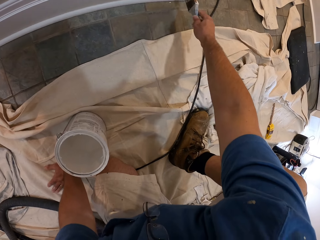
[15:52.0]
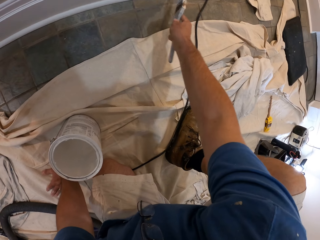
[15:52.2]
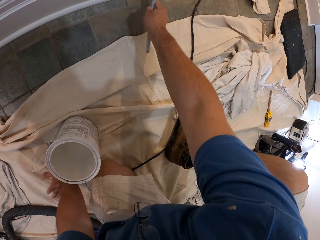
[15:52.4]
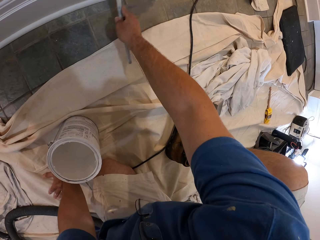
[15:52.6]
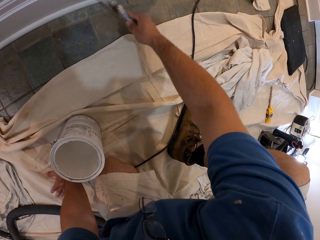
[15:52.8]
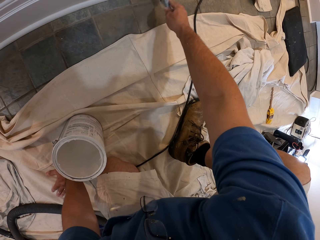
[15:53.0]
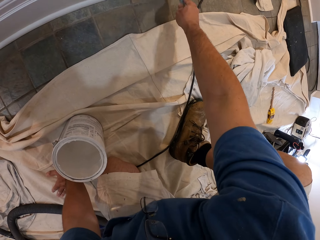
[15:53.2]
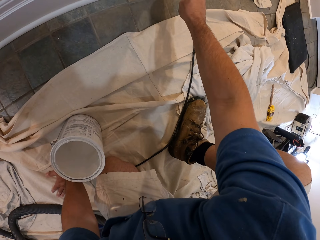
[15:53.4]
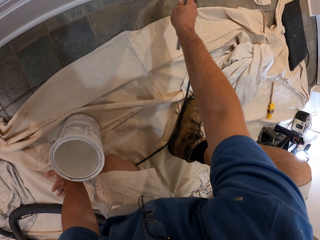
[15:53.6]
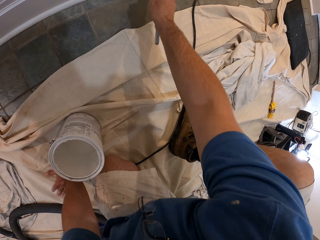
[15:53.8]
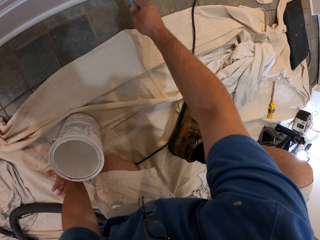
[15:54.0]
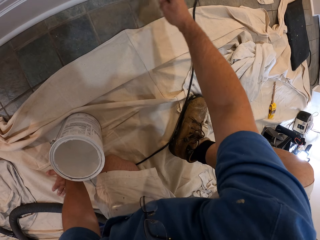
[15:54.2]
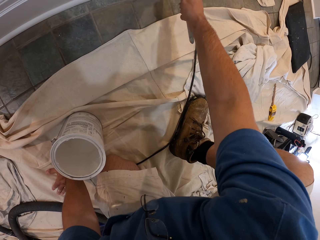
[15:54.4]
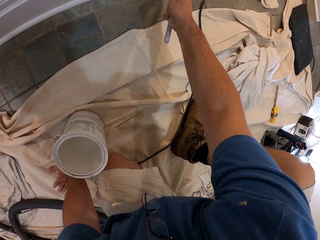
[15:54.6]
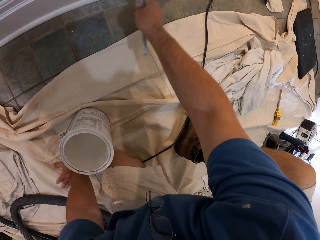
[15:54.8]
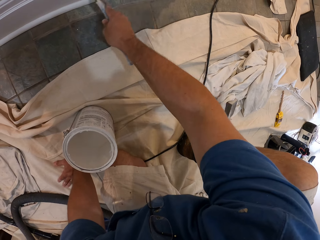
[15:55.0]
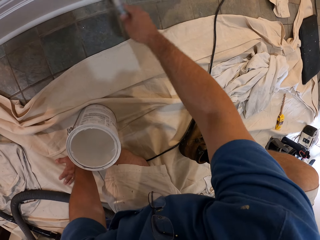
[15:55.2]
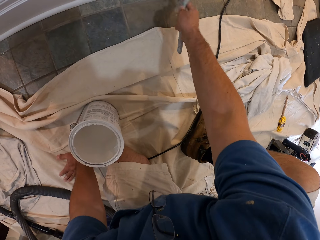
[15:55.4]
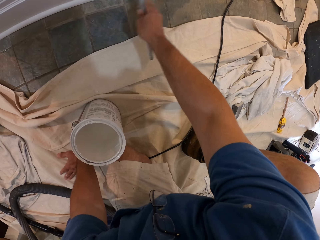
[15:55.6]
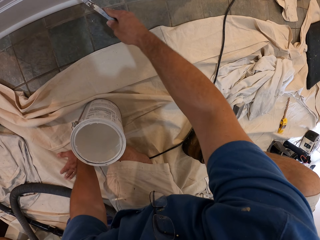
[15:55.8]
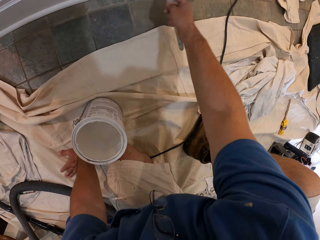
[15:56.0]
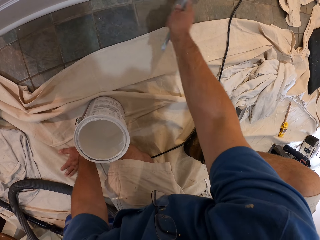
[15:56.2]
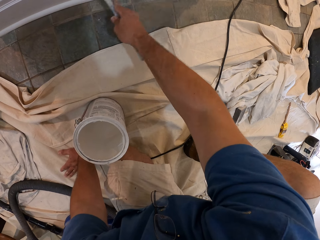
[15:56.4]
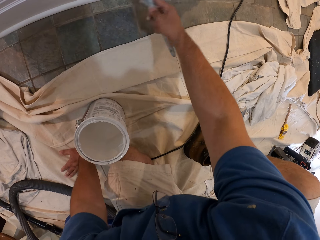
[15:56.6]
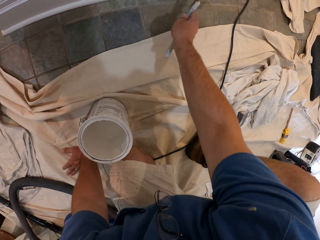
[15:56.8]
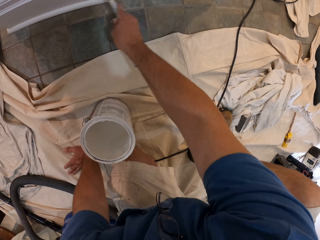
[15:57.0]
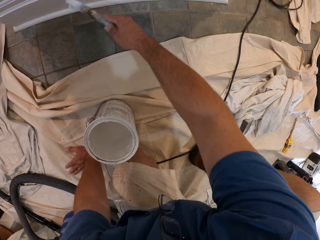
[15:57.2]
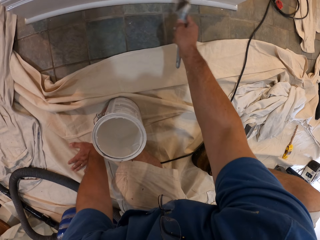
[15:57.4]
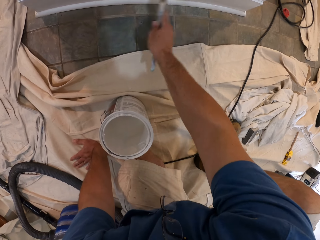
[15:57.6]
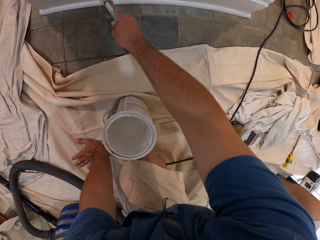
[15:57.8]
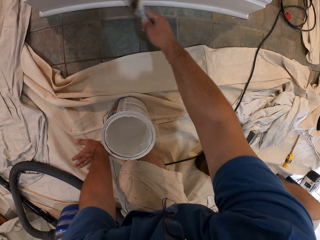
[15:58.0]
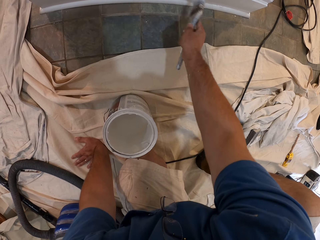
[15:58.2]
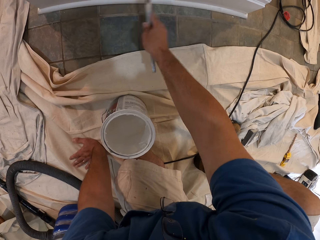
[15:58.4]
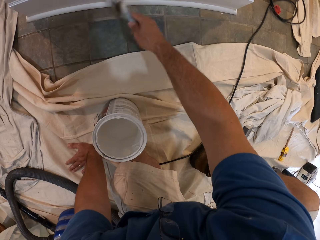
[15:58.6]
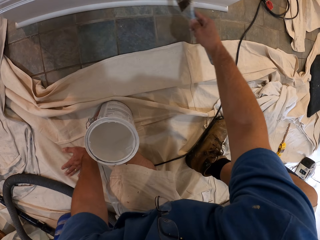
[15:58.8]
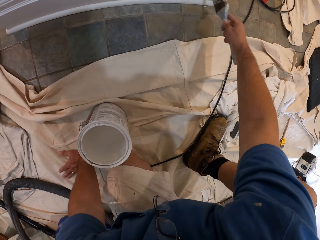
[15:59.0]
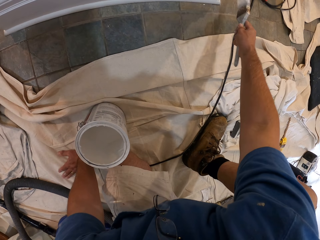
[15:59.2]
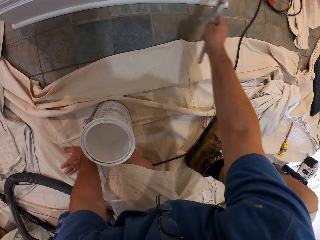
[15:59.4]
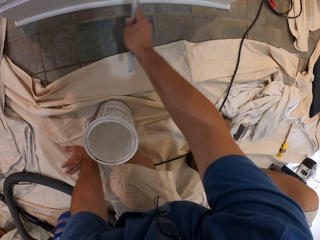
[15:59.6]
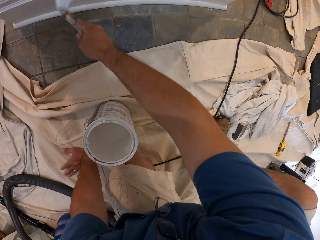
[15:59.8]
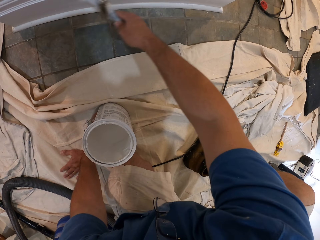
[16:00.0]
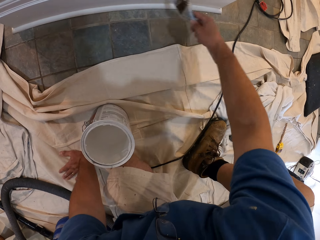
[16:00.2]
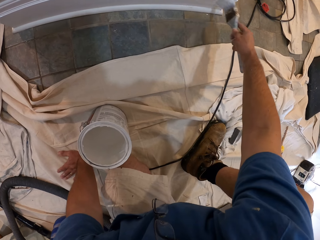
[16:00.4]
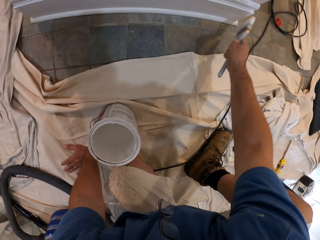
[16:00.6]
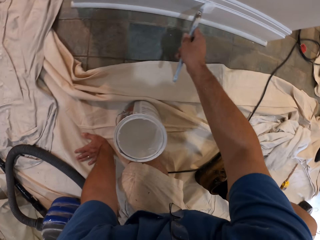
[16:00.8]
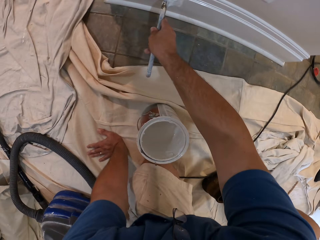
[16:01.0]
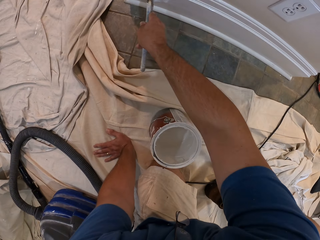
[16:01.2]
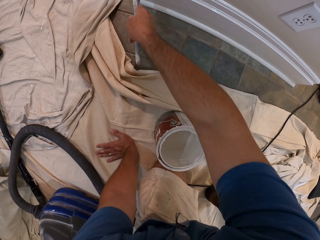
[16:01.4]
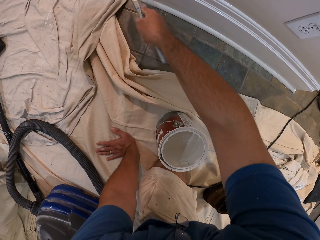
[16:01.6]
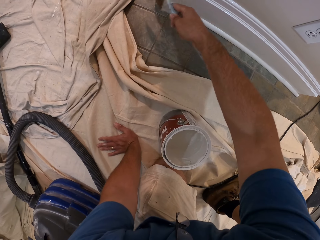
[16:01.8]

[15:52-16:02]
The camera wearer paints the baseboard with the paint brush.

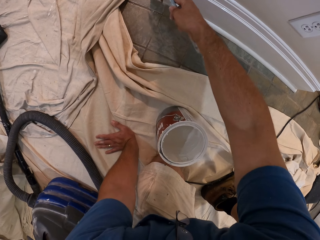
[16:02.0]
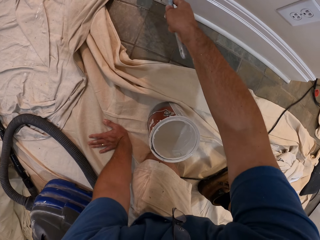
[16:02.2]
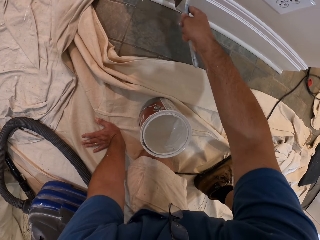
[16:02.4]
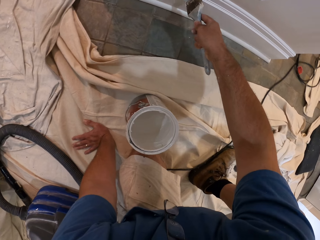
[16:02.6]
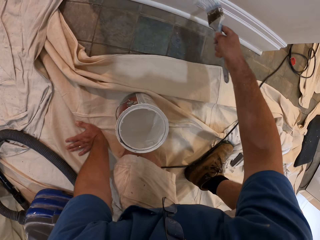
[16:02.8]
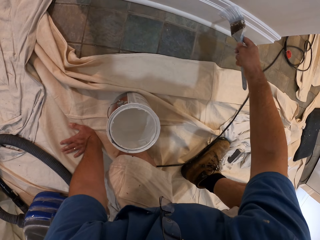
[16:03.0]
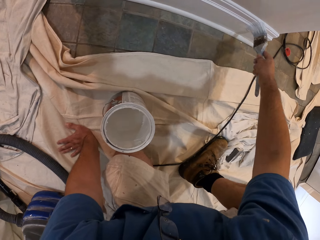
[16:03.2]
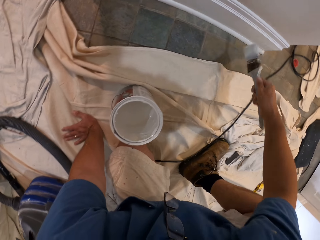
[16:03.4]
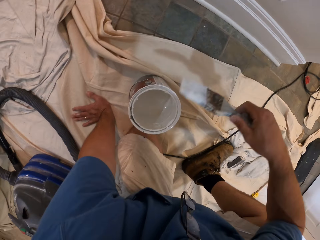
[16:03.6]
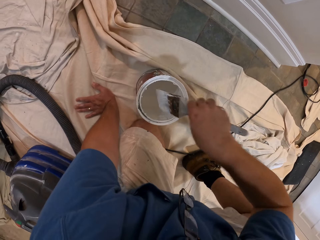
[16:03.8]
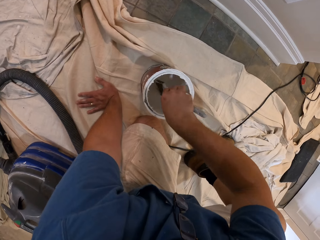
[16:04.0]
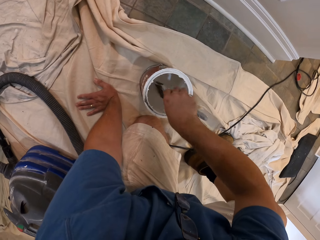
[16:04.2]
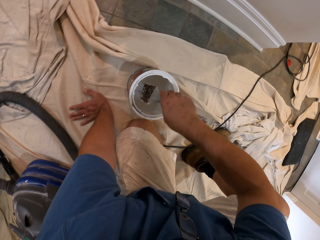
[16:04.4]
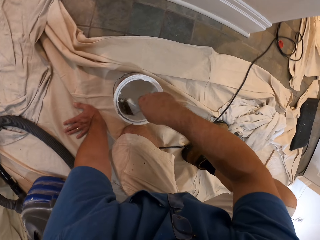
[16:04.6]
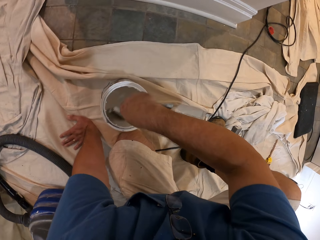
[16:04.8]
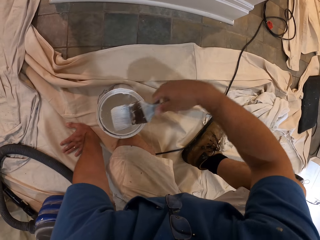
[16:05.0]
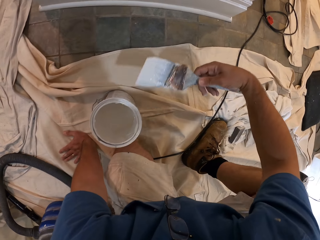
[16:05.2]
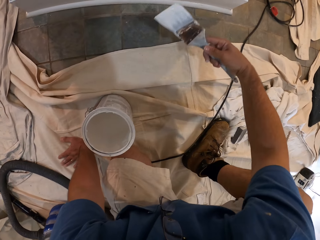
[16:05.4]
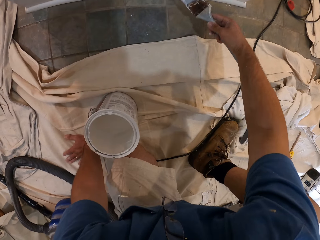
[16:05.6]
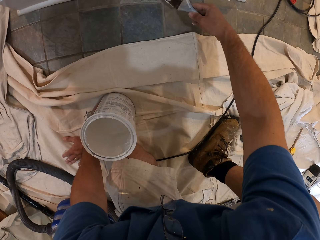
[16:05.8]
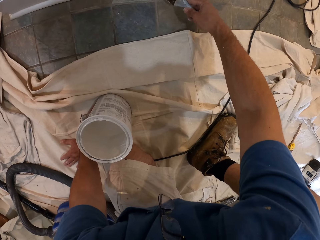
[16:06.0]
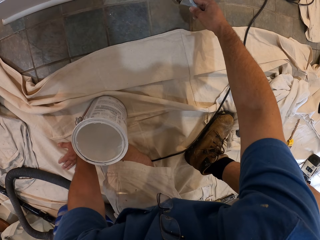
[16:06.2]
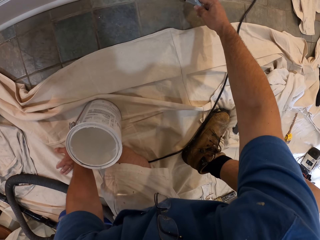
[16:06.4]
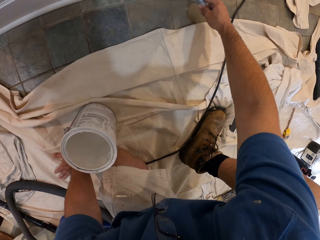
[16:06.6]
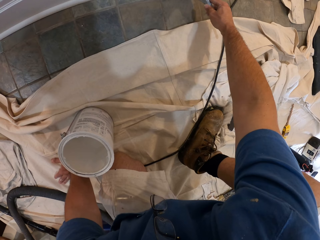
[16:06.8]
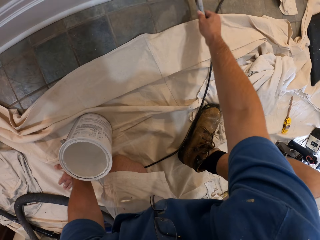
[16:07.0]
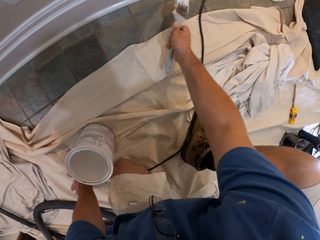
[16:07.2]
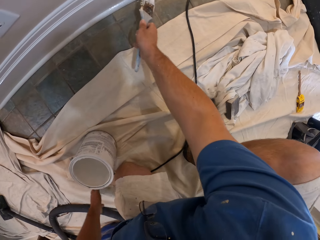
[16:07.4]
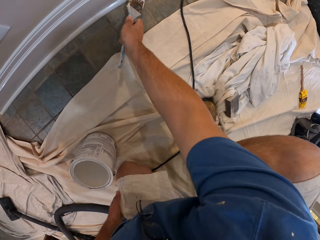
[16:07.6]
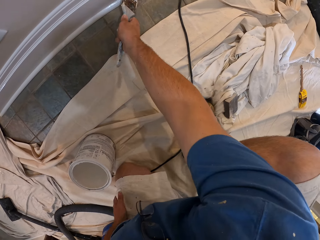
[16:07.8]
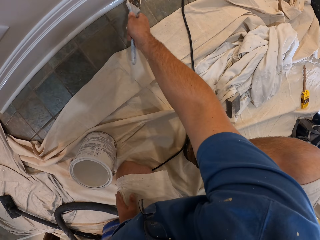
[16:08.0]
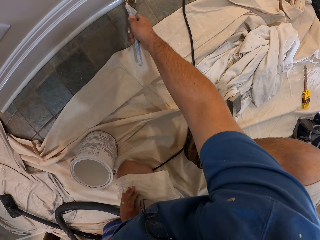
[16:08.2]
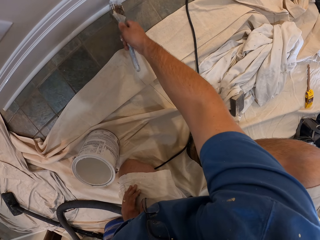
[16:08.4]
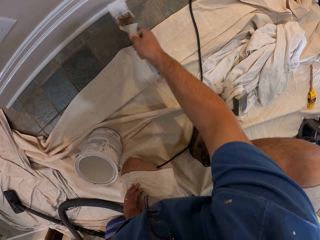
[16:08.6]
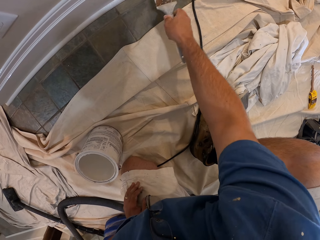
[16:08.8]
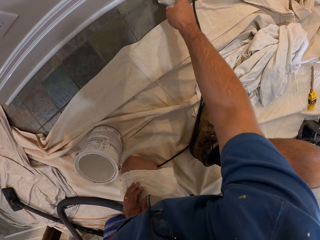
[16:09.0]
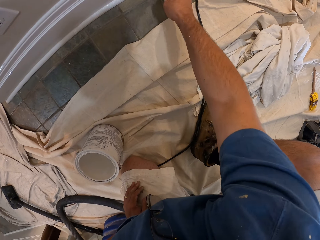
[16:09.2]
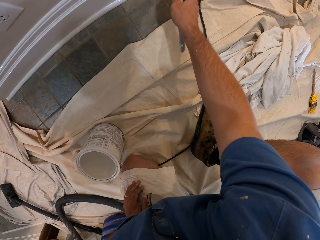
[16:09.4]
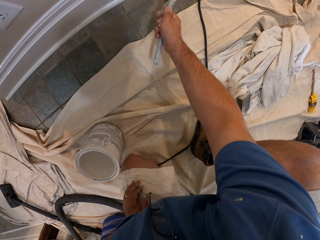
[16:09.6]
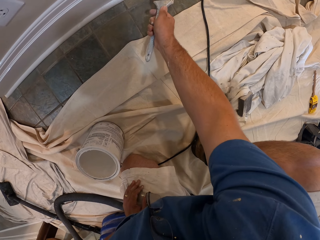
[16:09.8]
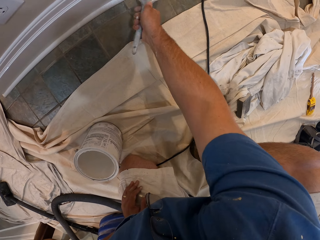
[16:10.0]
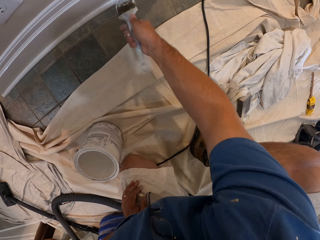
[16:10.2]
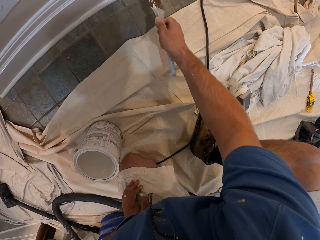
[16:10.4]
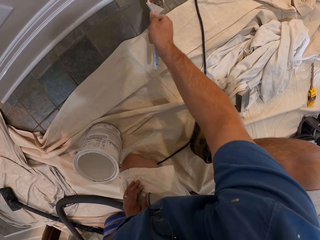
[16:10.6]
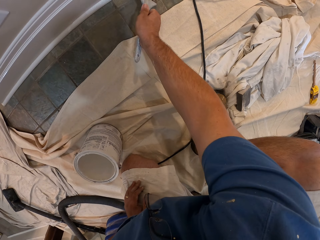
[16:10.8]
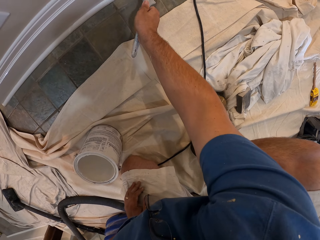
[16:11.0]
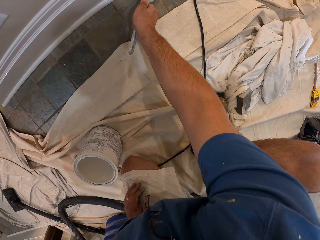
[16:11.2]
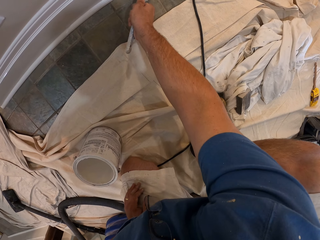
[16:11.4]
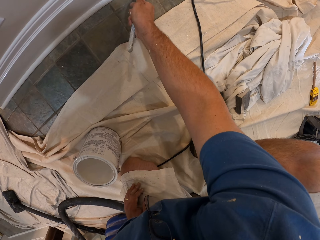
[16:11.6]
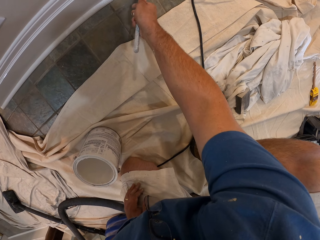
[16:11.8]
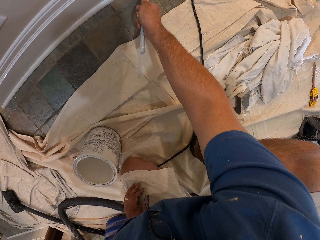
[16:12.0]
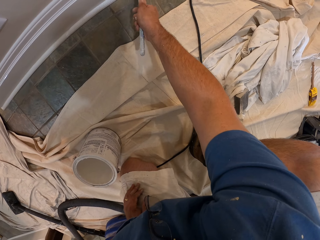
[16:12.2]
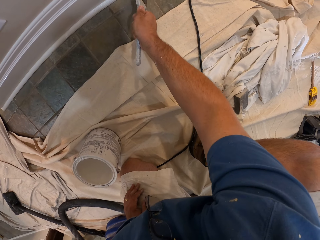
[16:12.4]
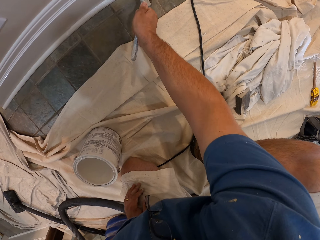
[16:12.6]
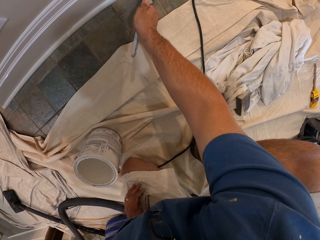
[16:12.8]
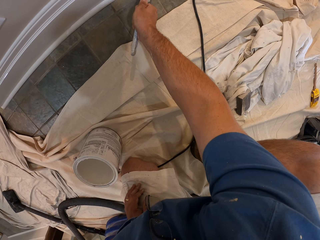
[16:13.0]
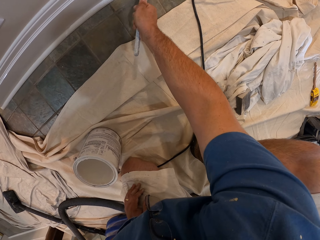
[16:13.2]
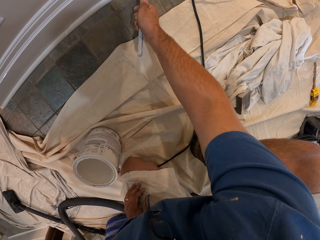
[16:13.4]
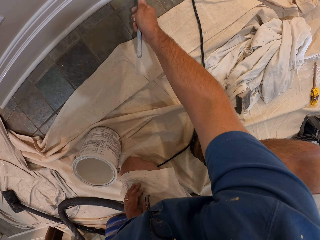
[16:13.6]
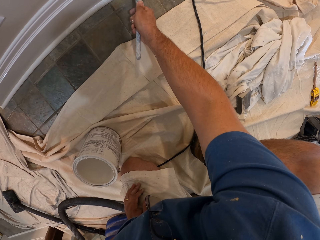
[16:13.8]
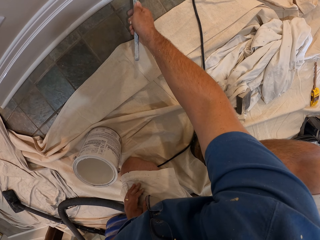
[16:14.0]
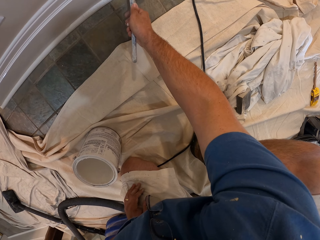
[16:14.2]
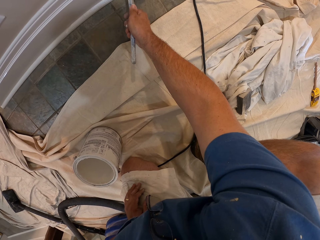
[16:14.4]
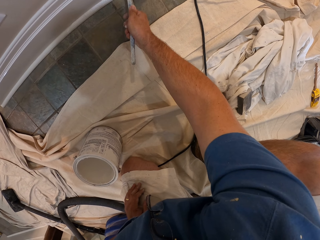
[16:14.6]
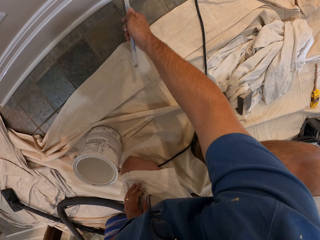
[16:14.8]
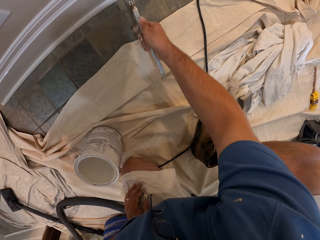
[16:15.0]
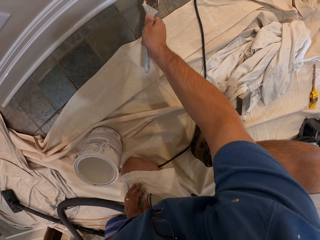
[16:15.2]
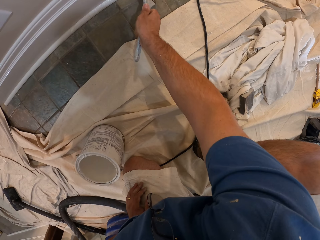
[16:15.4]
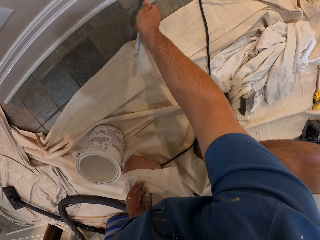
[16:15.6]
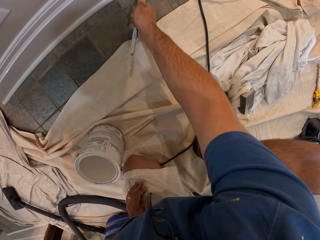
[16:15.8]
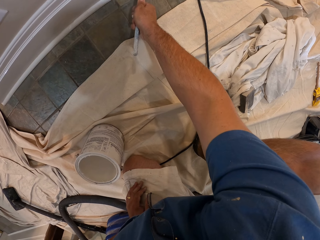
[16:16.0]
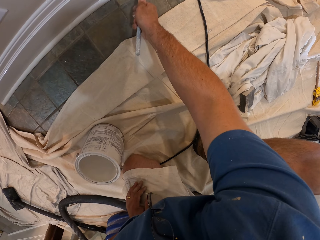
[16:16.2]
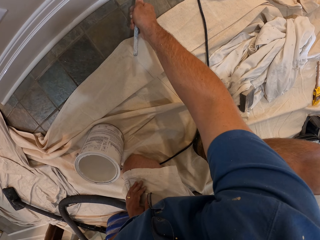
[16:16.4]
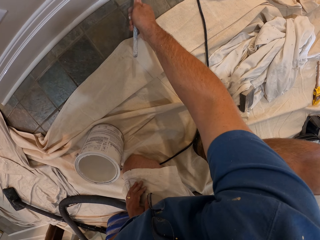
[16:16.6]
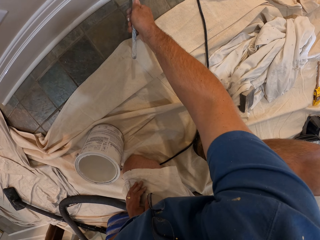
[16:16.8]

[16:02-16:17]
The camera wearer dips the paint brush in the bucket of paint. They paint the baseboard with the paint brush.
